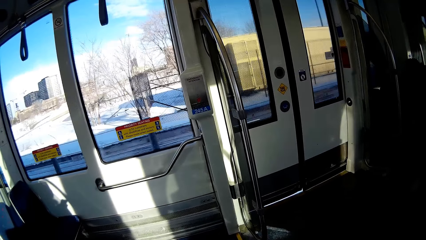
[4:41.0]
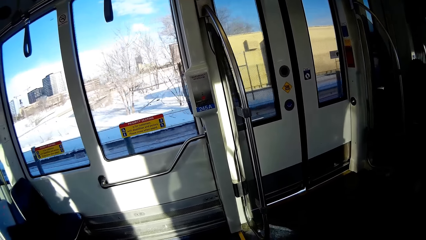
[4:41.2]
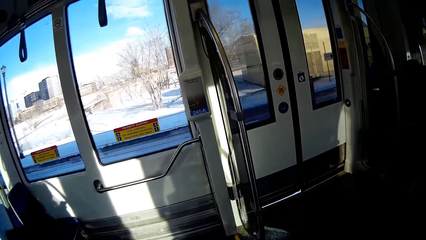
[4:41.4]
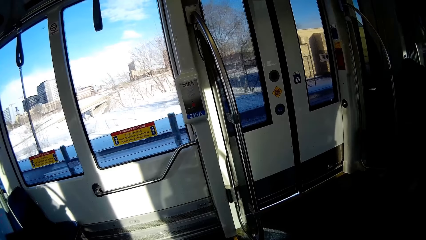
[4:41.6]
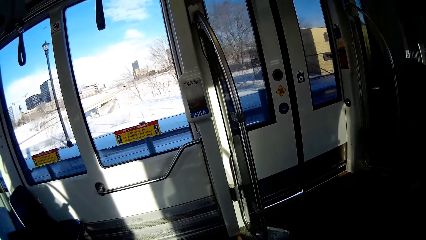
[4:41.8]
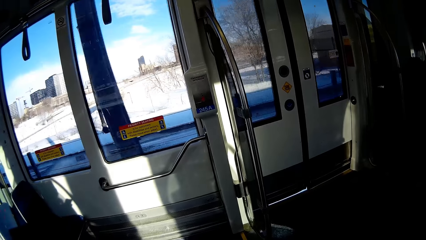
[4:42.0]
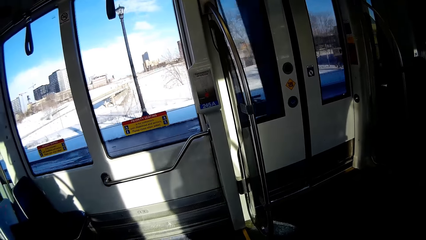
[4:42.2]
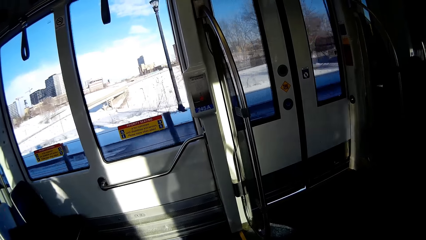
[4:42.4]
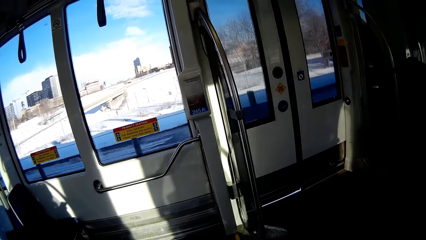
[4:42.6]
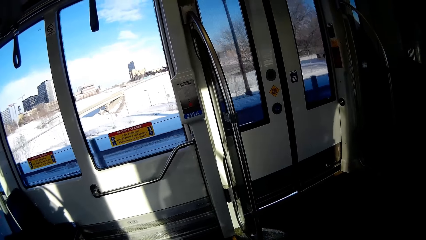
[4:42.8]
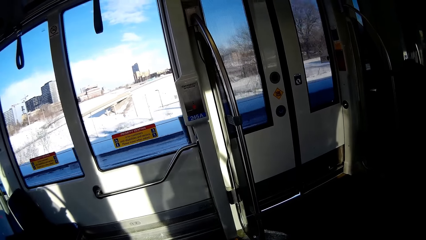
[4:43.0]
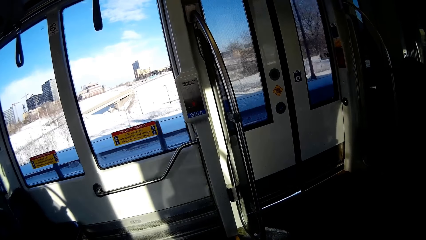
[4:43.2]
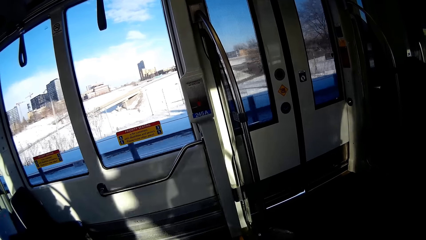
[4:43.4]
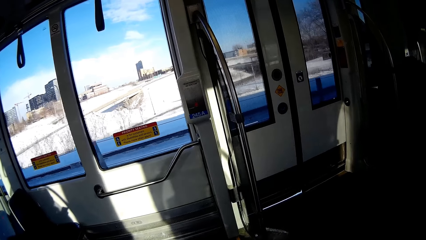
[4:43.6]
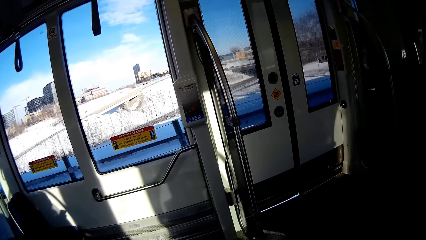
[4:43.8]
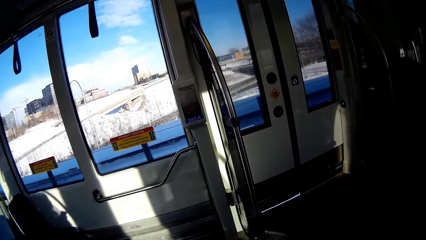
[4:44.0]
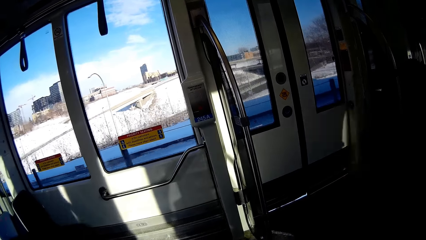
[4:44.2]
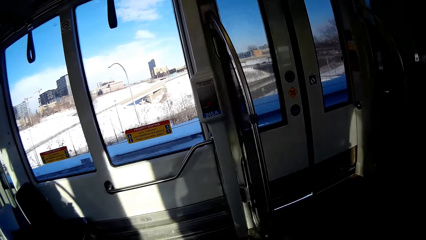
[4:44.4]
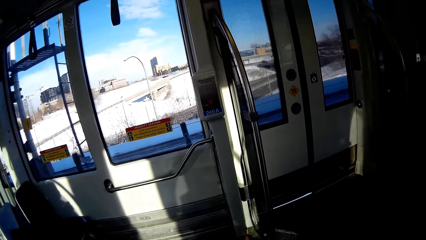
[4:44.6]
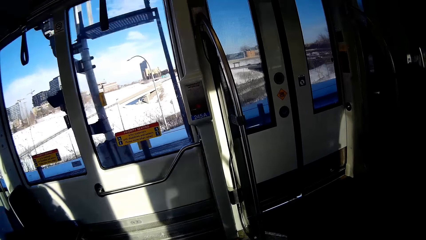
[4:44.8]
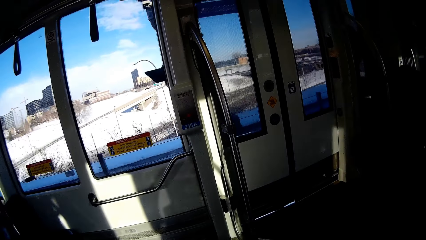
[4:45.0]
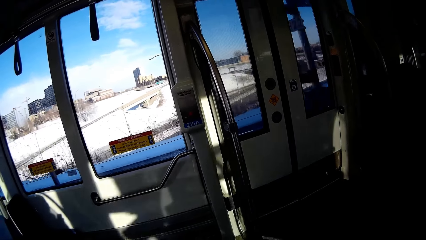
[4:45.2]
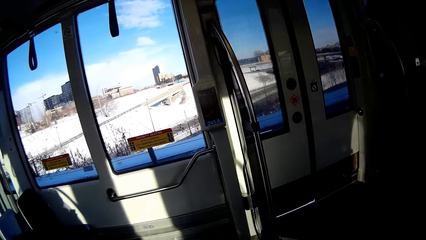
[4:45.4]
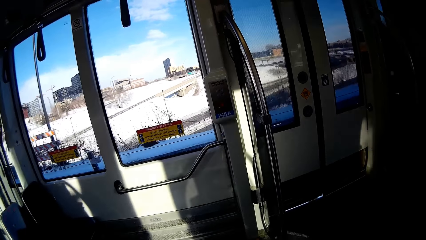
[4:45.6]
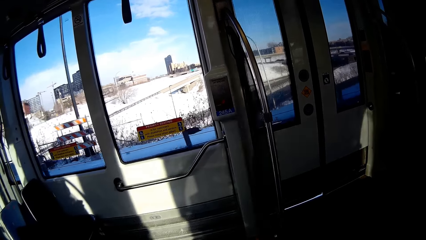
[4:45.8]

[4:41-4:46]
The camera wearer stares at the train.

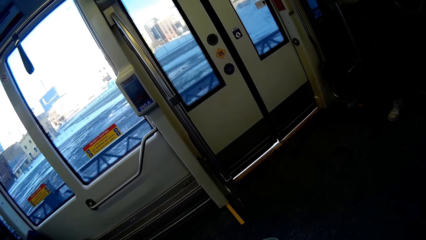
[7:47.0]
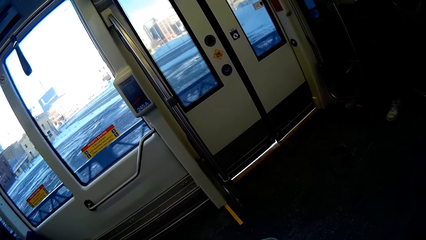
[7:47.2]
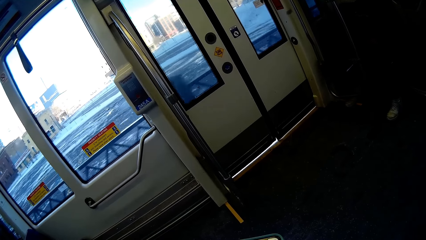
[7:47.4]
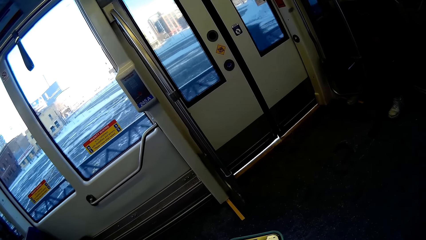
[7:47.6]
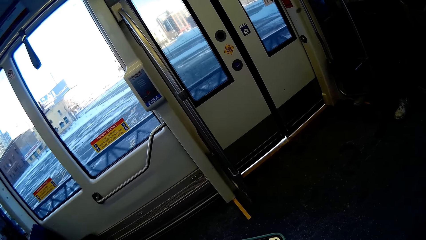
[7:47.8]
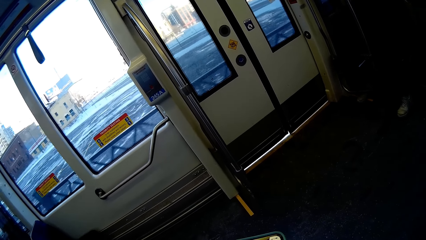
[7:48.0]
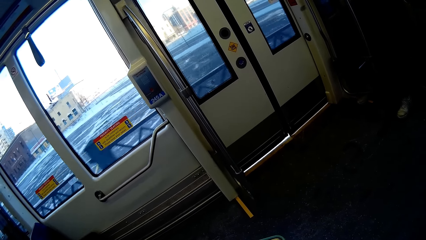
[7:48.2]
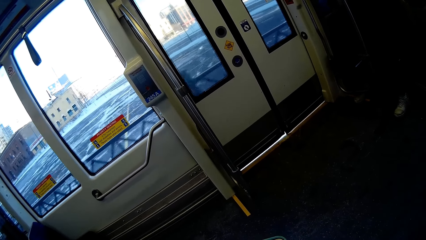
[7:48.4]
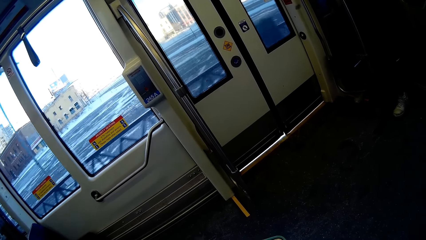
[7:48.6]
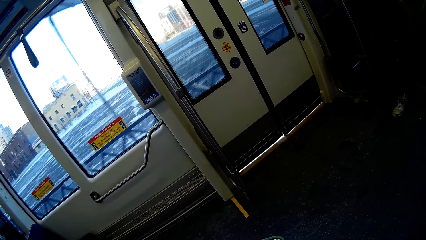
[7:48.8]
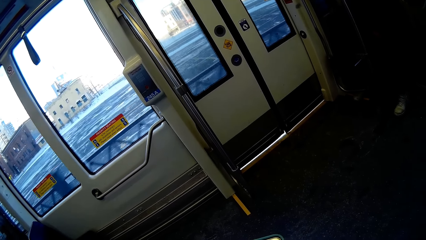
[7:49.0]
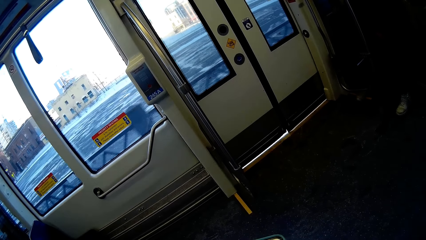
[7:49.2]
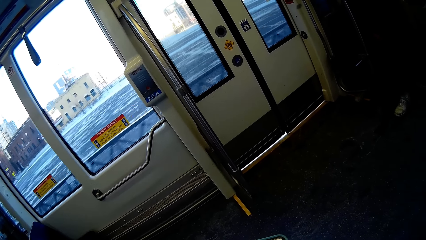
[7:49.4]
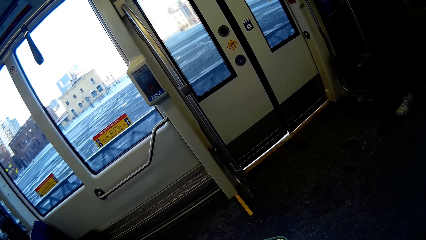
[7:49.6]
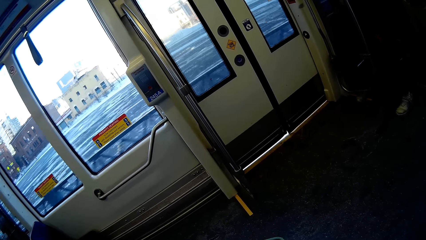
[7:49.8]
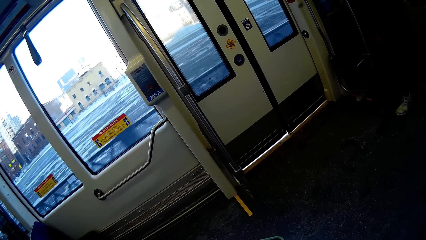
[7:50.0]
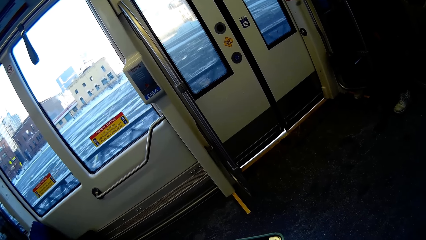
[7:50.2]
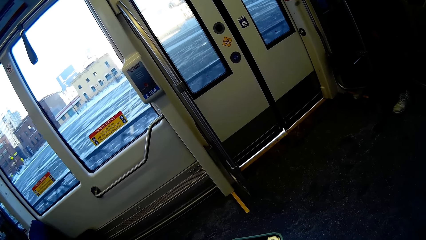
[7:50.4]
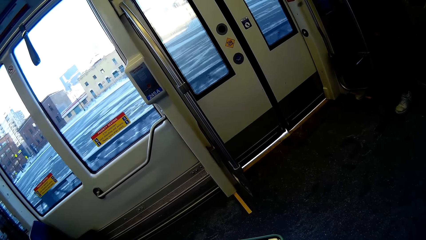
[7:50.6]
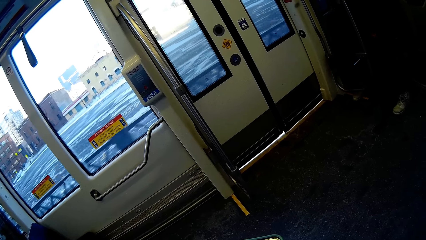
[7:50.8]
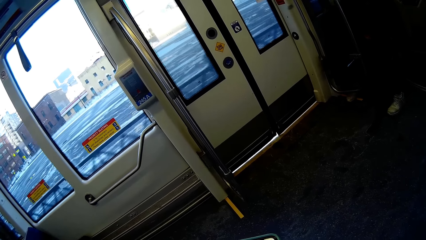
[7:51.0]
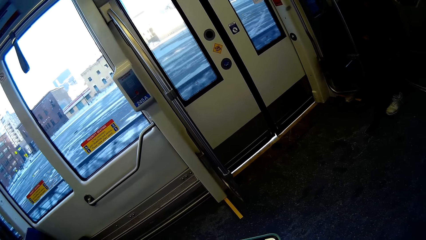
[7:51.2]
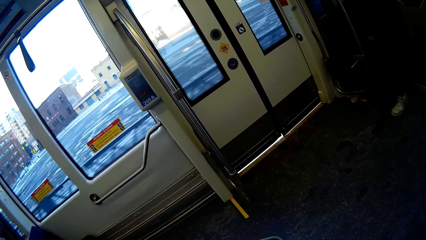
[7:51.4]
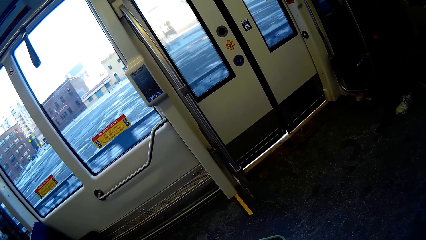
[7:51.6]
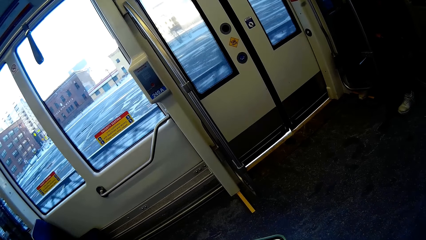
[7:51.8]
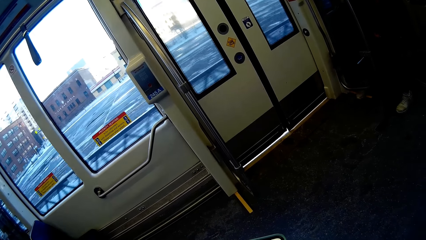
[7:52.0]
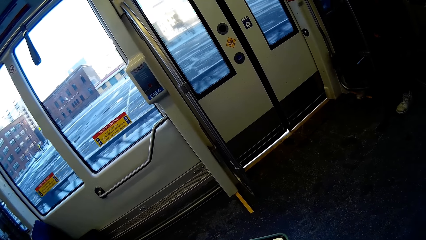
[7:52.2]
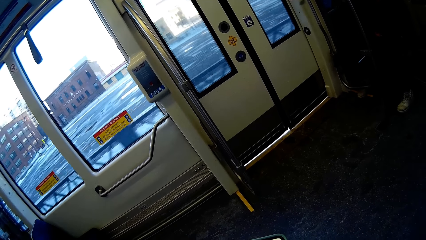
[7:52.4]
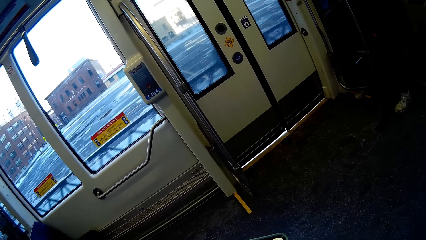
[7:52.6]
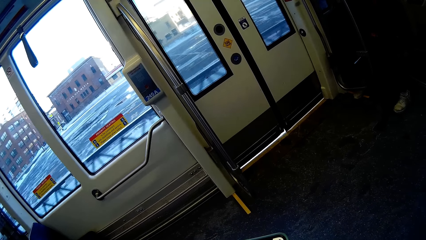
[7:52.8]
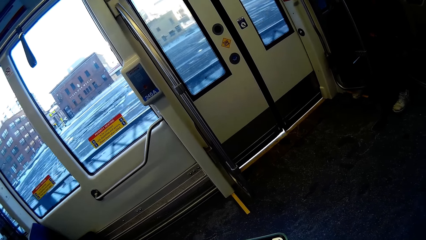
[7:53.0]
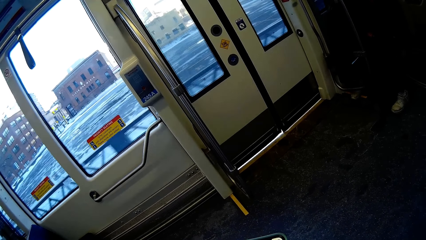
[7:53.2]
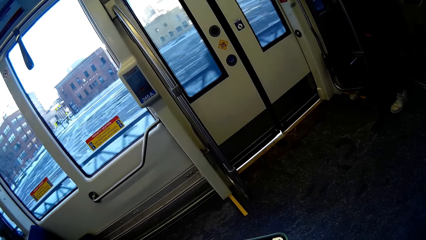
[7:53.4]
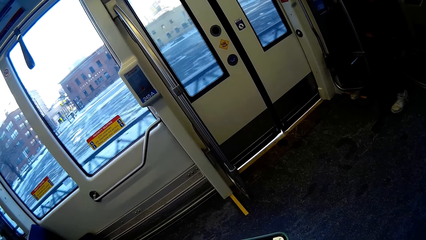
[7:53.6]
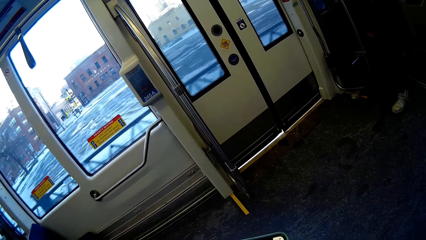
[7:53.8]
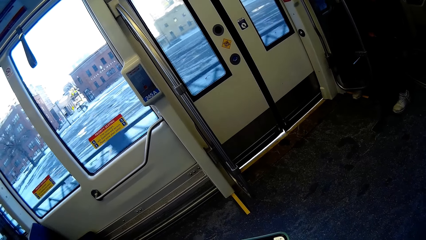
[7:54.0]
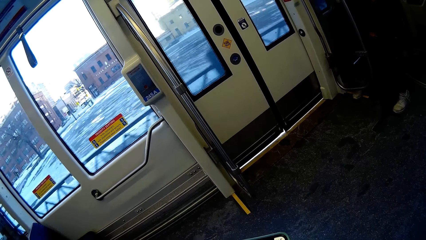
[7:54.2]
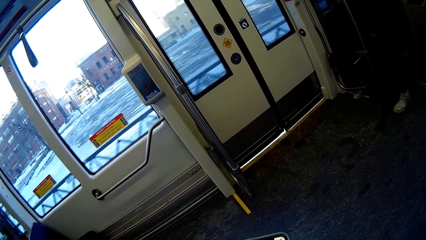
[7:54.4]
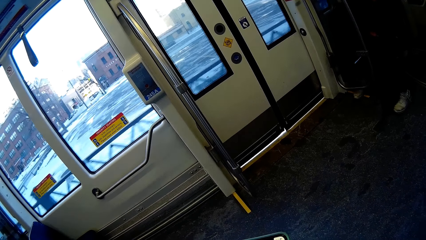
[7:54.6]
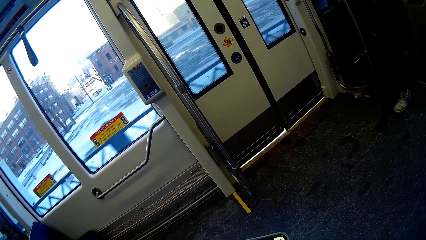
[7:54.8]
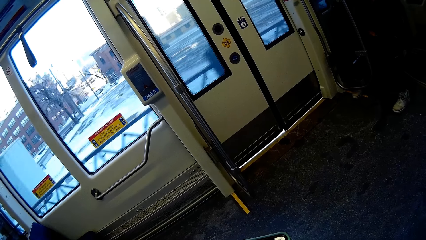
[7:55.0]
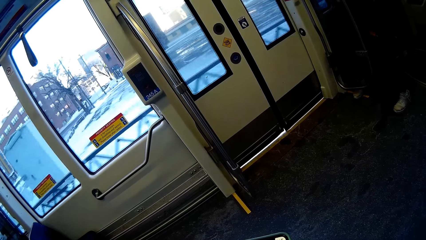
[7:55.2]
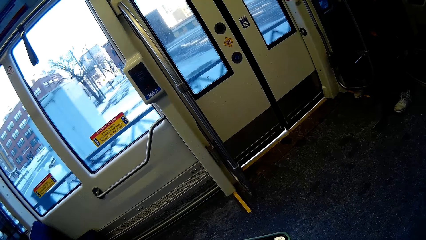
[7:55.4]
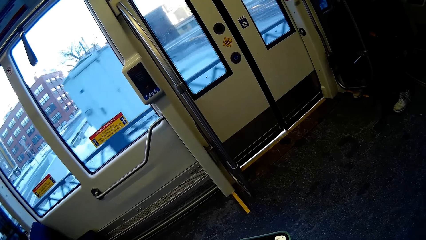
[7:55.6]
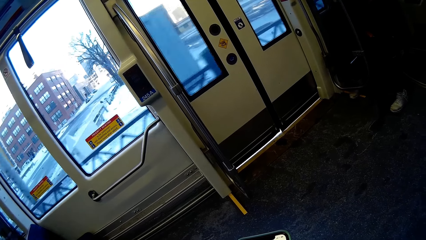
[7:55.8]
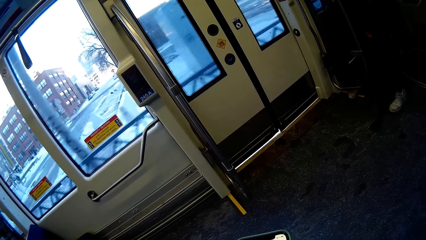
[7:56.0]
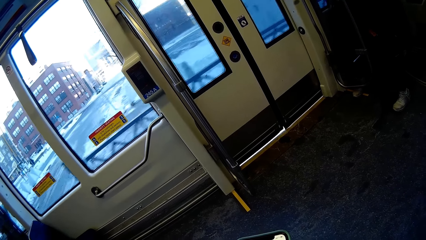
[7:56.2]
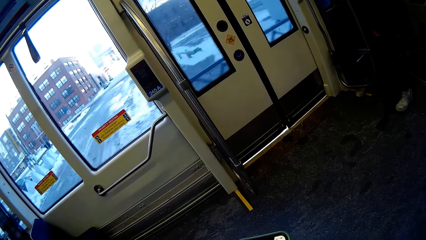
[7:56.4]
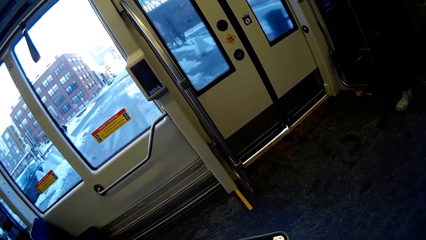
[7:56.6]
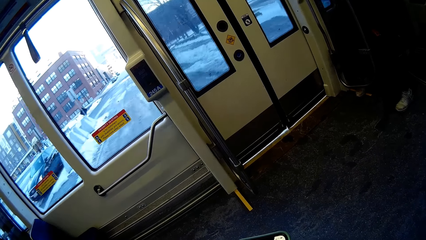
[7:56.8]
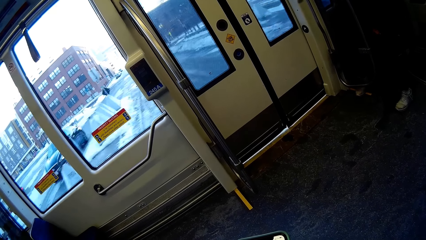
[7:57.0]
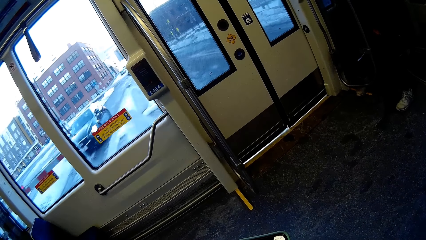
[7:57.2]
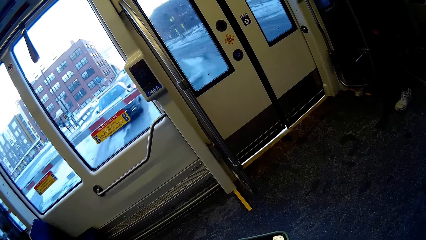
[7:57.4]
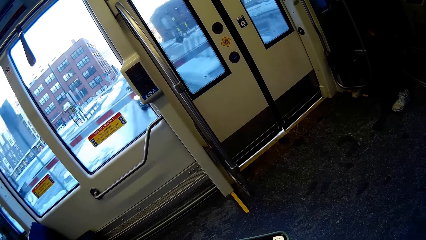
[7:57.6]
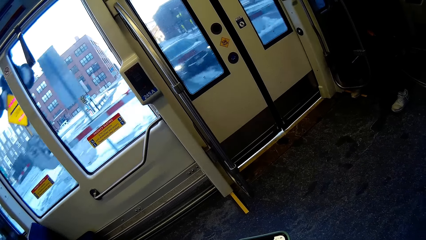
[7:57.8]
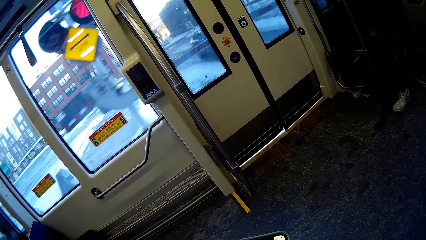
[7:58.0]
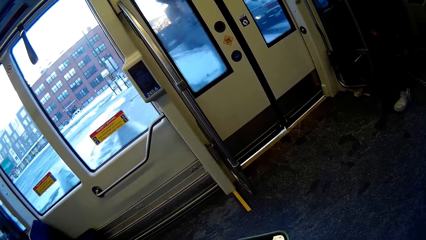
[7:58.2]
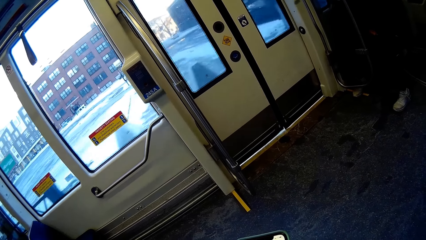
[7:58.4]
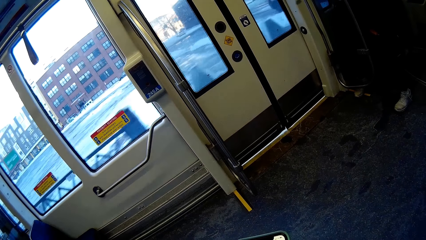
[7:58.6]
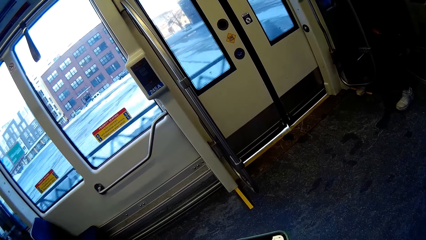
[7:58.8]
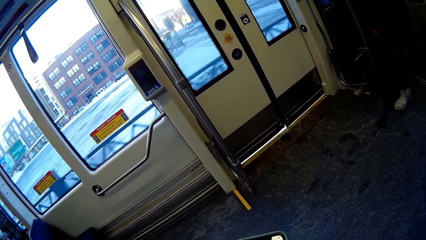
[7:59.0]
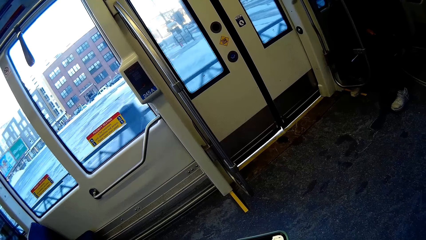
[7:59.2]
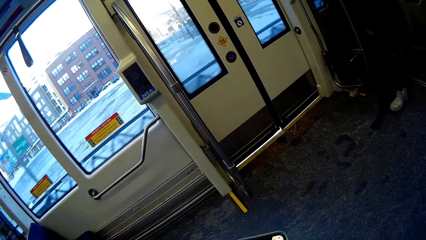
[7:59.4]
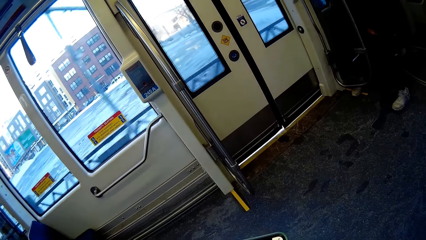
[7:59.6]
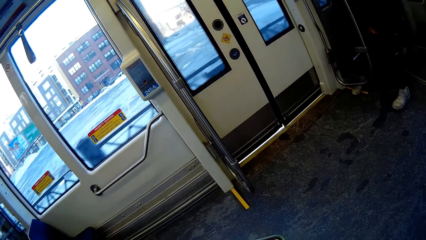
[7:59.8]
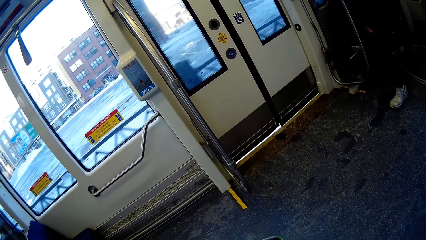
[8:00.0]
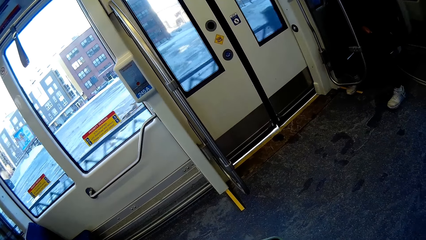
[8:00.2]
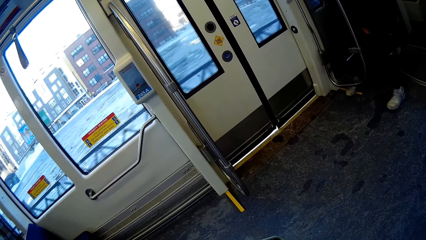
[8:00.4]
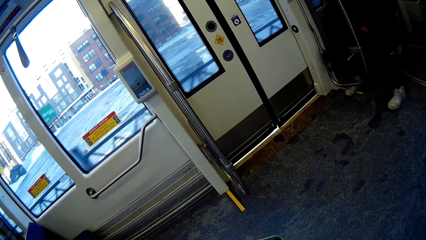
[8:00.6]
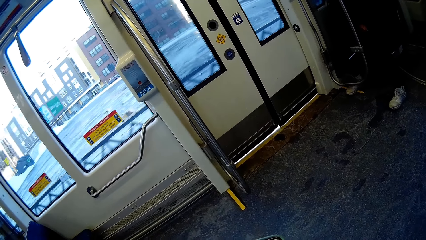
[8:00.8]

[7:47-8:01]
The camera wearer uses a phone.
